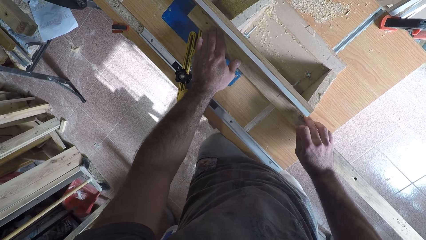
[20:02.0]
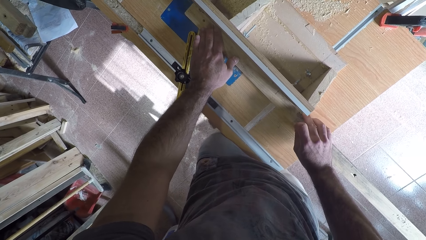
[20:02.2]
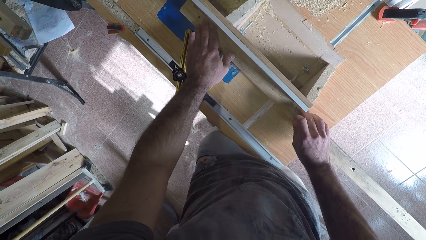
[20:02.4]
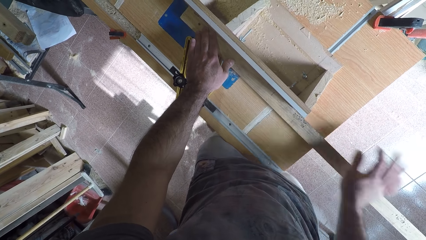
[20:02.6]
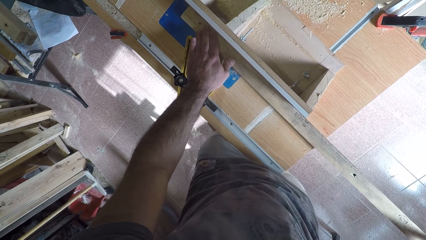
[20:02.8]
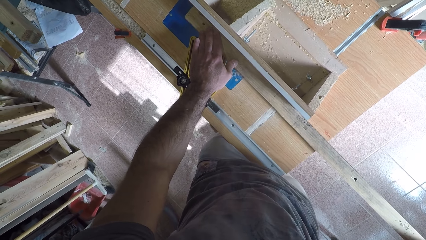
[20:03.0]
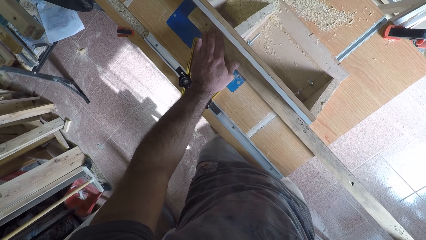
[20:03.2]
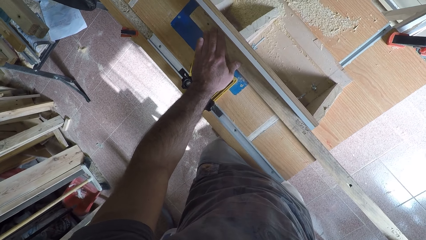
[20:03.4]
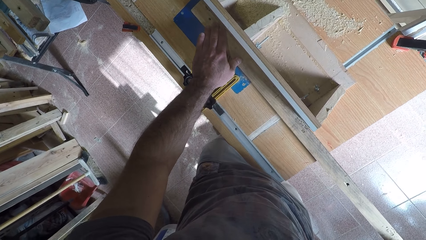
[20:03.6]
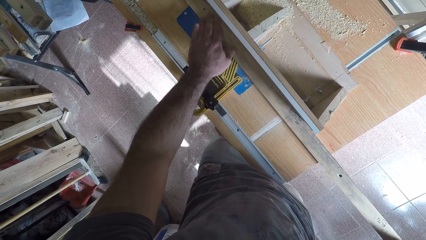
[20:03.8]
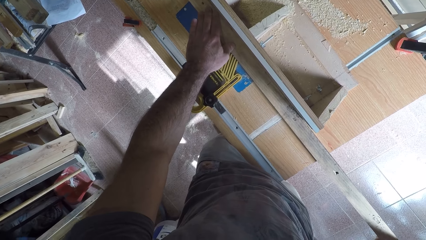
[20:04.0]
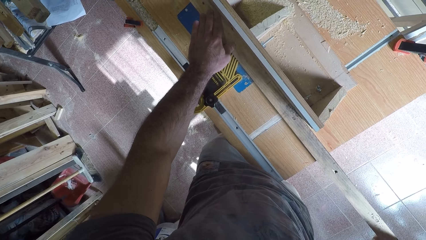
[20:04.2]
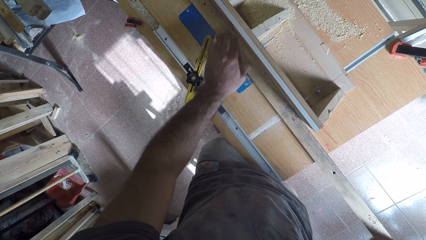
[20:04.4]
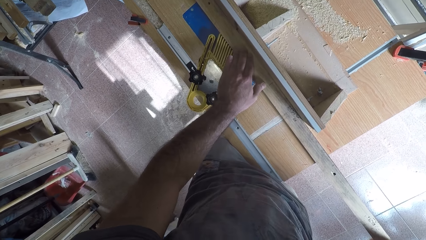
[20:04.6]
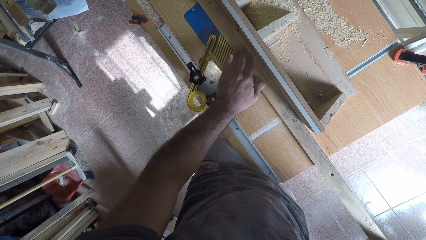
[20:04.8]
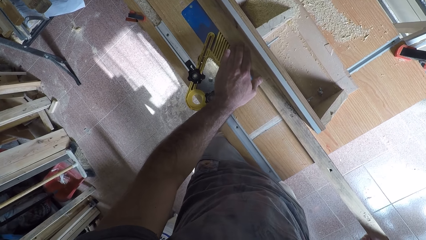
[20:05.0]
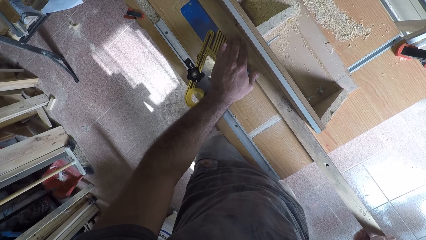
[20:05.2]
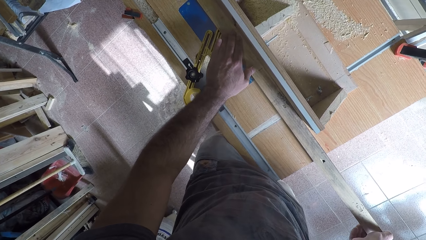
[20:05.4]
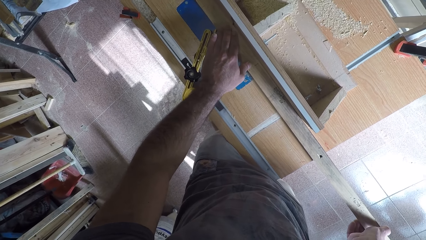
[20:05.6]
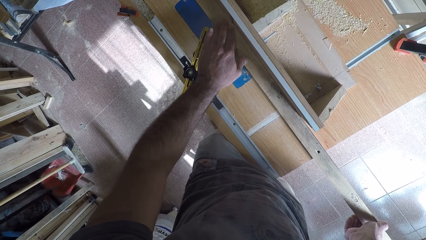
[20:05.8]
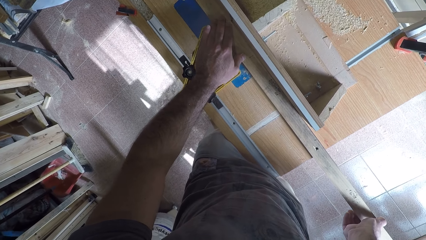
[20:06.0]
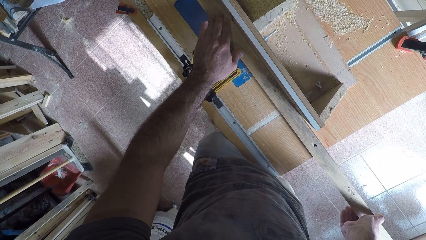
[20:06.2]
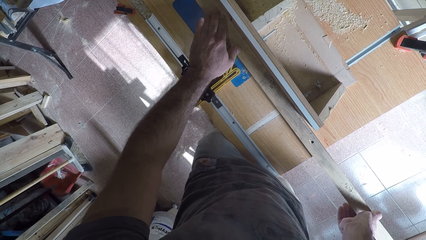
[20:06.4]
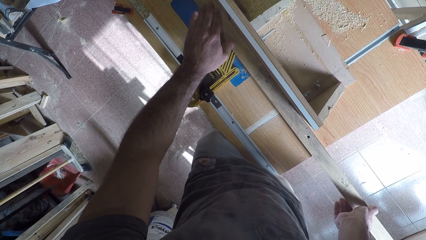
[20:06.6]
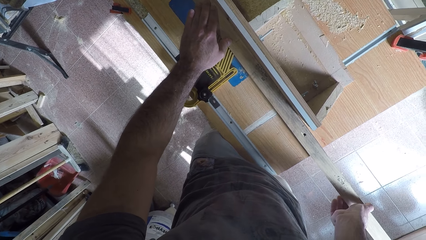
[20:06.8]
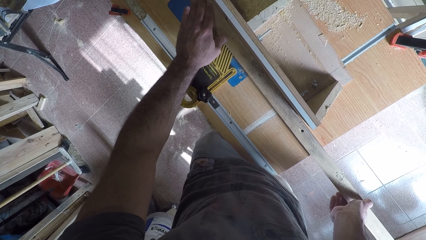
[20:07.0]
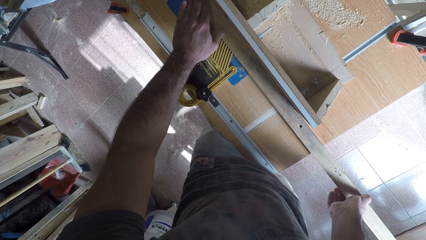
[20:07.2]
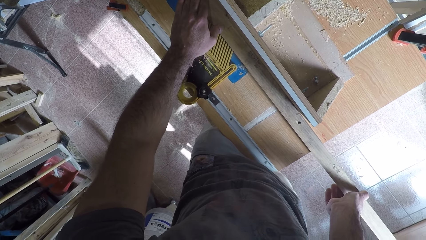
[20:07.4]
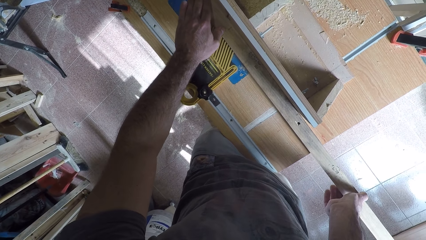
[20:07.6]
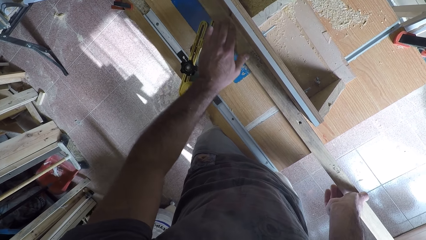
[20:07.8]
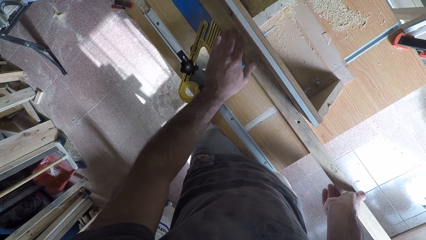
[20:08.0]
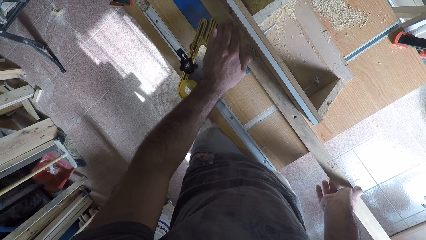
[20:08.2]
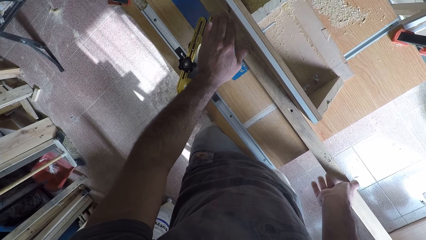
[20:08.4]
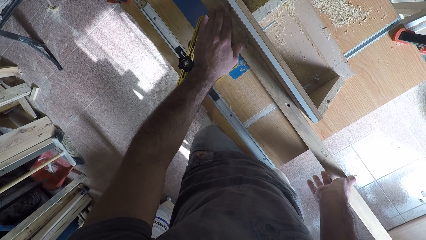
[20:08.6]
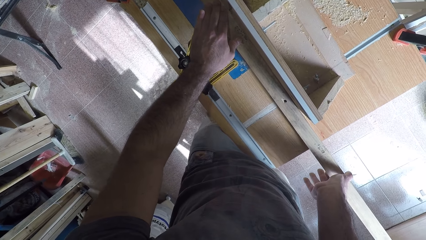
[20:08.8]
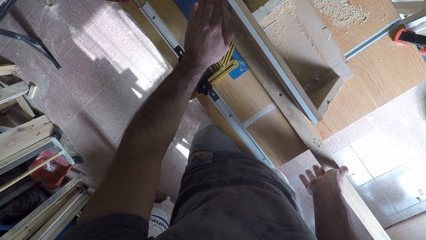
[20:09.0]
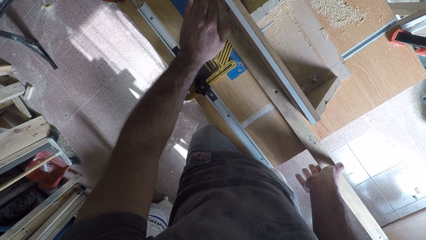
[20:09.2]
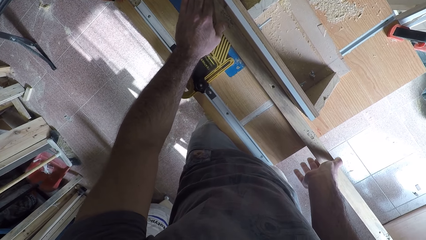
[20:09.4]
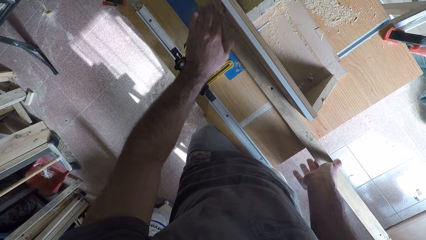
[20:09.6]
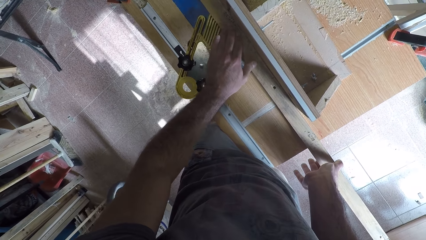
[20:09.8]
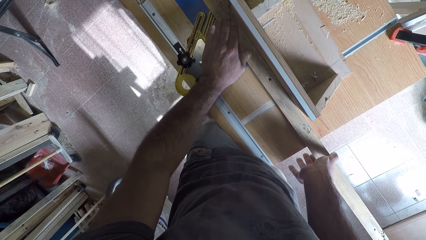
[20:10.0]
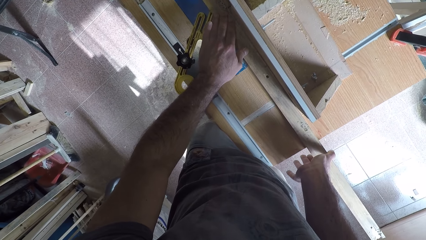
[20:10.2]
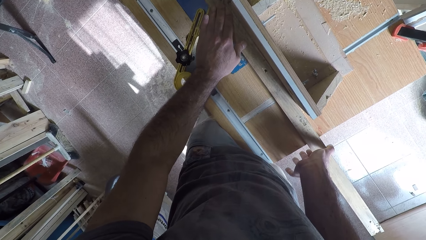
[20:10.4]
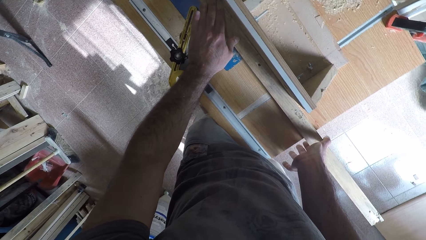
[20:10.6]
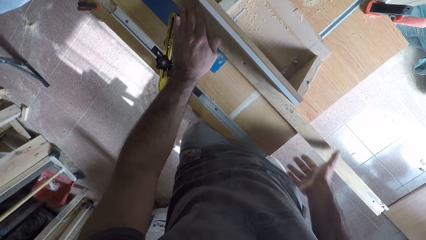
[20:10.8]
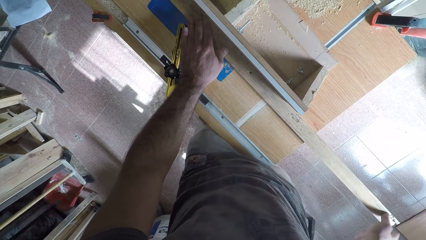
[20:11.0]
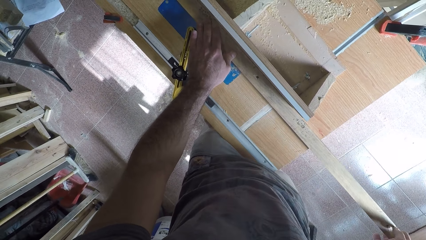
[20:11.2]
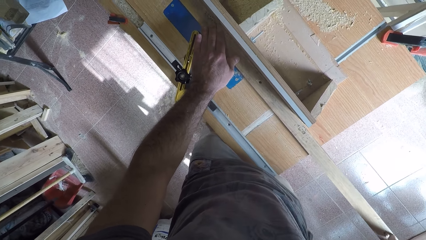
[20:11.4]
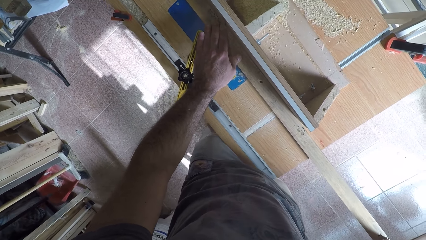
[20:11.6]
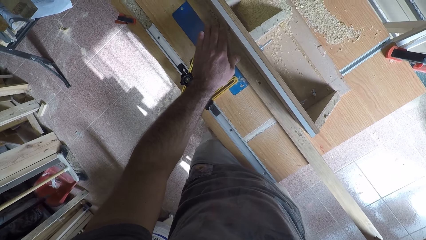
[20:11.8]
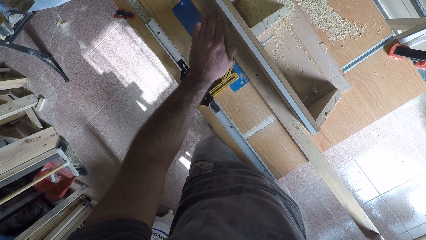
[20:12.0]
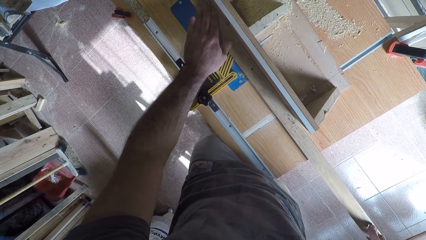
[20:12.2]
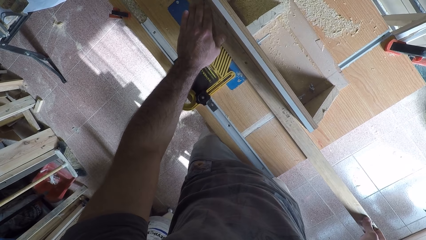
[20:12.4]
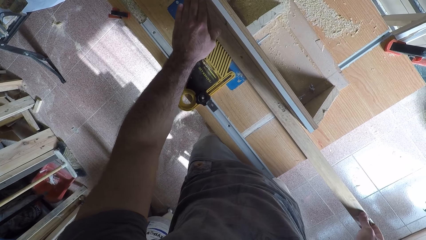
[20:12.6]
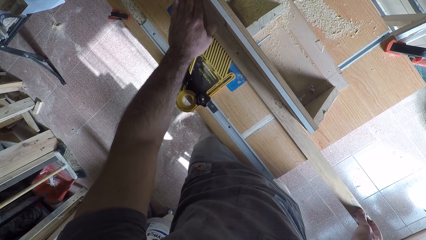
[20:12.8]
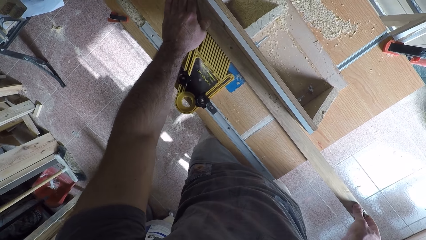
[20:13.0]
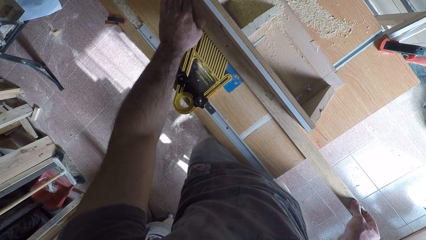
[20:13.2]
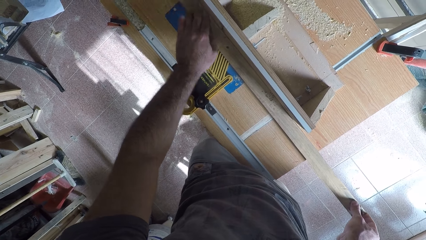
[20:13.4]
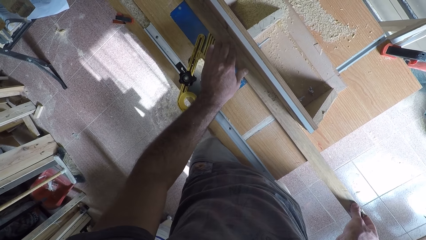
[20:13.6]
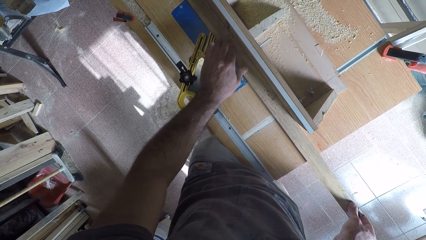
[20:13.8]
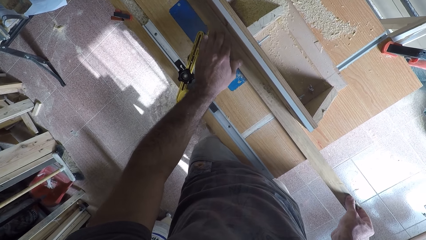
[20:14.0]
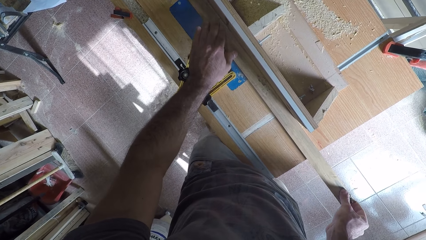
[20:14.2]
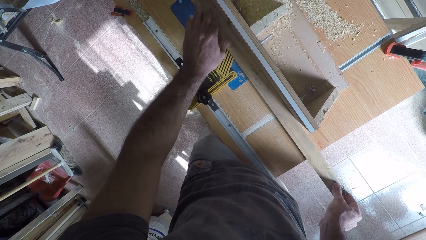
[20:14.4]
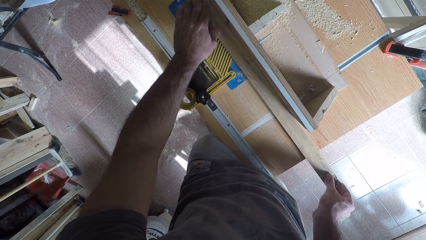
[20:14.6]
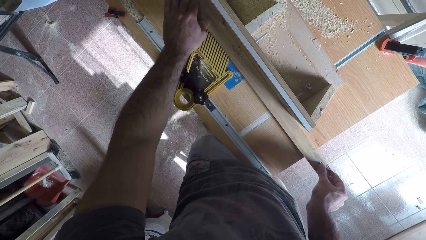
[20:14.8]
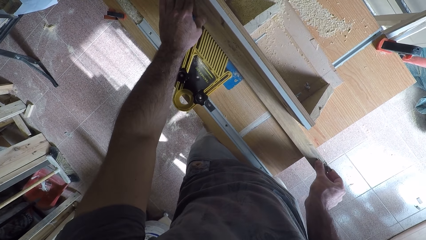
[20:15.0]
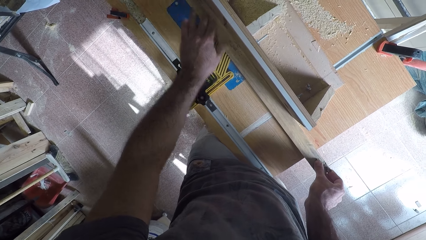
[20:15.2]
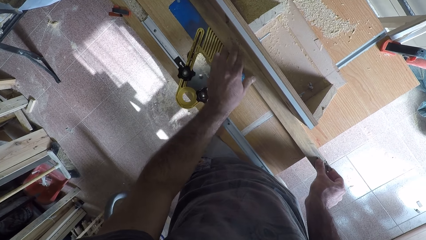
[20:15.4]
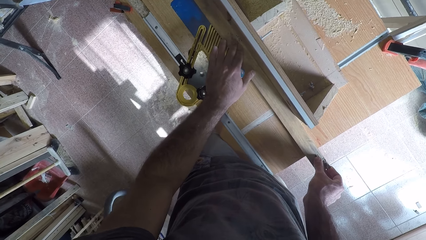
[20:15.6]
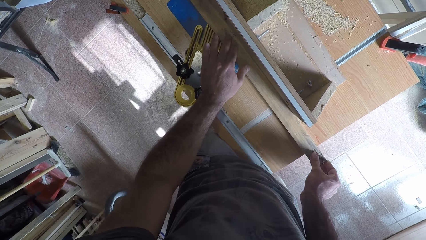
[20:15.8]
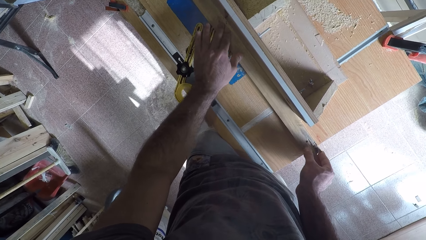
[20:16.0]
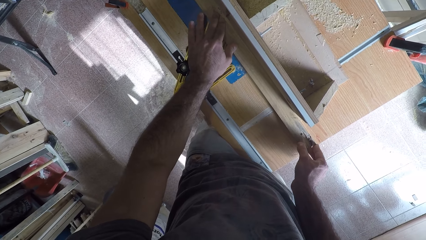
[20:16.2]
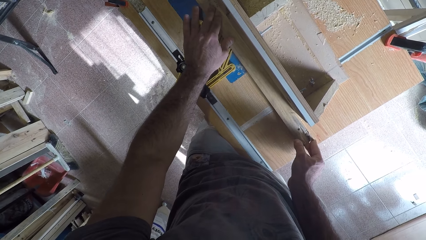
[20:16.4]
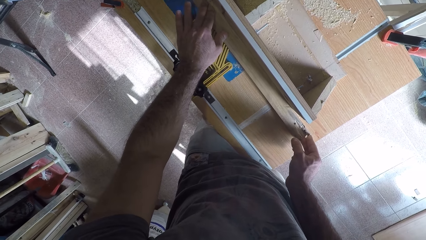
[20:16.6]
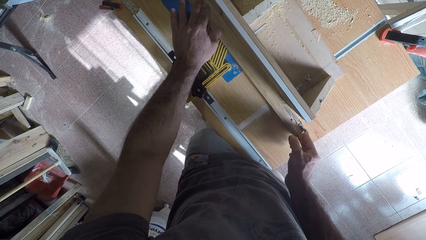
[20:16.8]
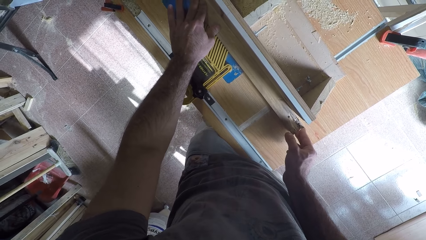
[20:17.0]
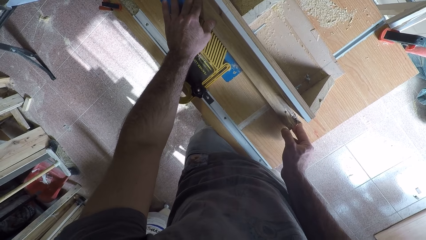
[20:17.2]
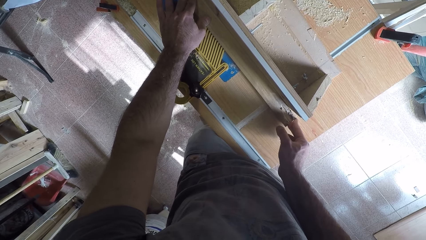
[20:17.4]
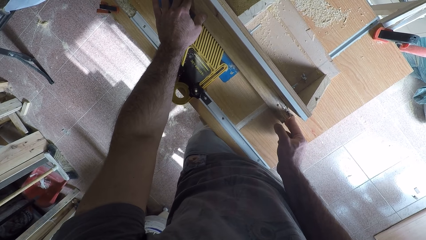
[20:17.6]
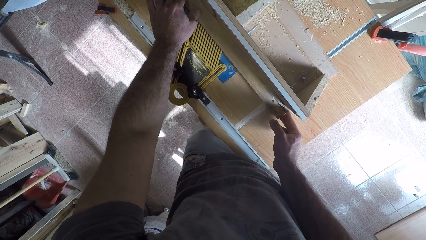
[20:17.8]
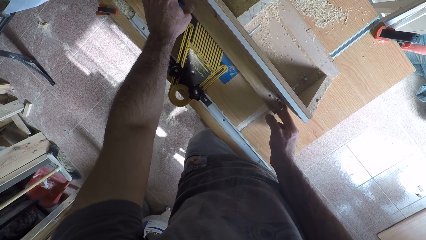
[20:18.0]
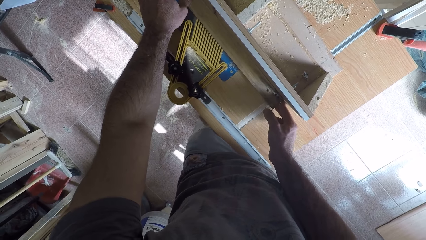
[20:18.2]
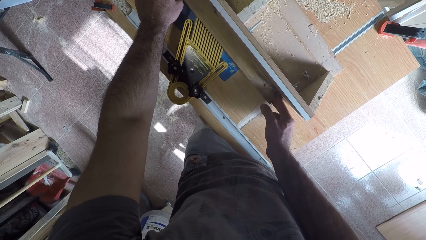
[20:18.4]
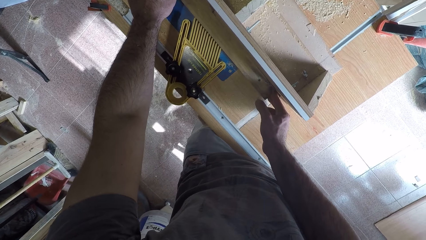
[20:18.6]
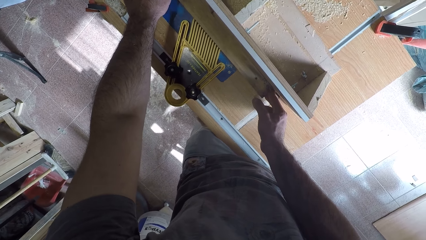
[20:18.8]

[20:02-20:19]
The camera wearer moves his hand. He curves the timber. He moves his hand on the timber. He curves the timber. He moves his hand on the timber. He curves the timber. He moves his hand on the timber. He curves the timber. He moves his right hand. He curves the timber. He moves his left hand on the timber. He curves the timber. He moves his left hand on the timber. He curves the timber.
